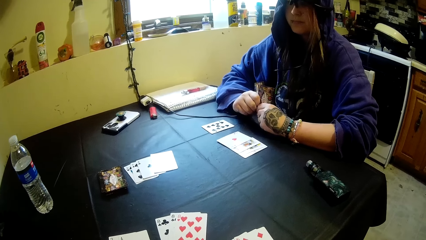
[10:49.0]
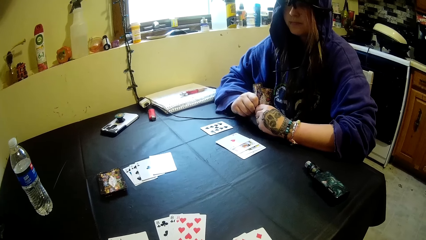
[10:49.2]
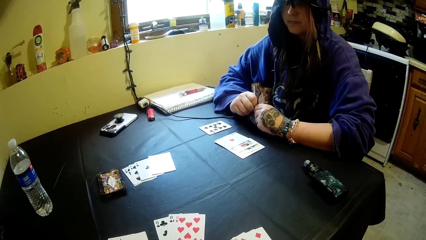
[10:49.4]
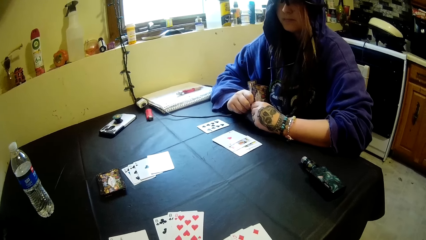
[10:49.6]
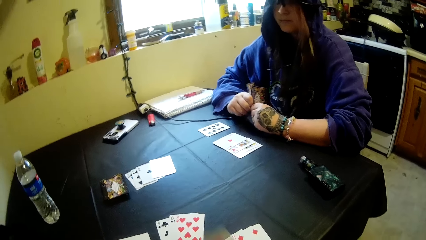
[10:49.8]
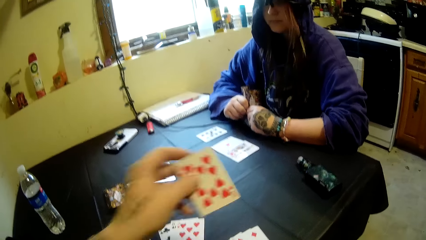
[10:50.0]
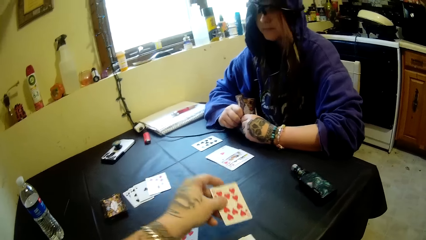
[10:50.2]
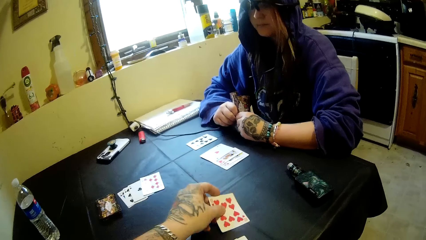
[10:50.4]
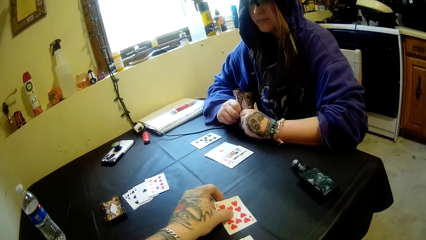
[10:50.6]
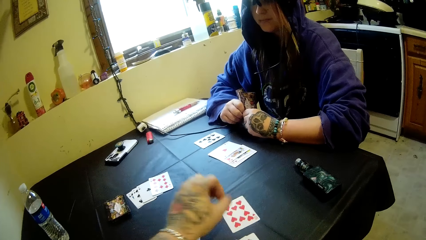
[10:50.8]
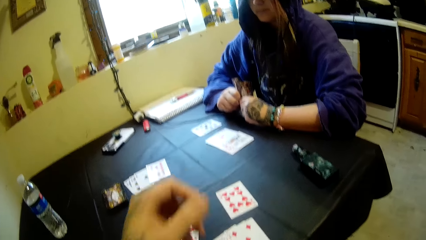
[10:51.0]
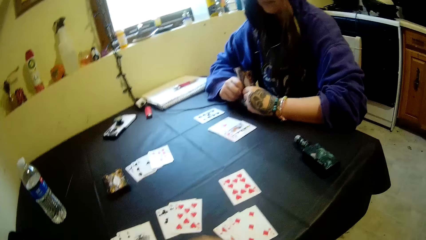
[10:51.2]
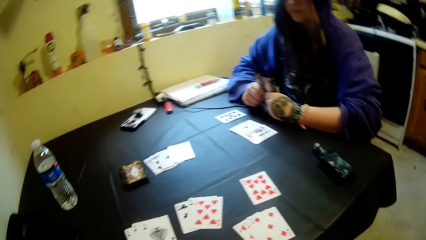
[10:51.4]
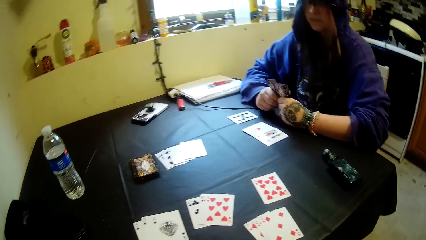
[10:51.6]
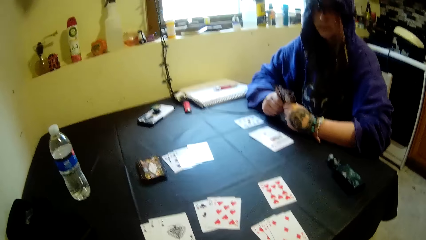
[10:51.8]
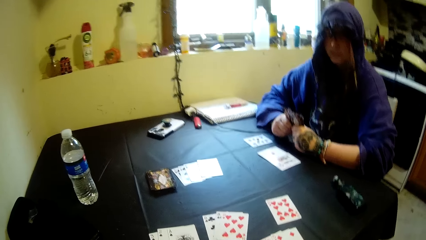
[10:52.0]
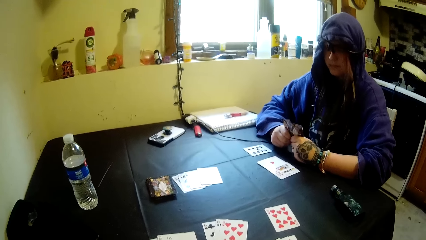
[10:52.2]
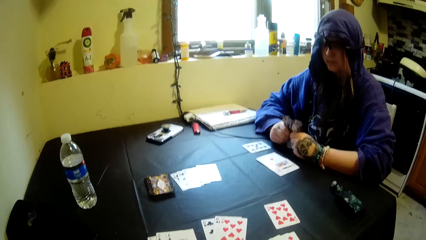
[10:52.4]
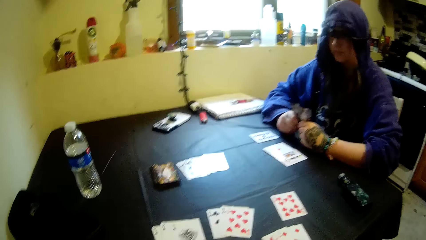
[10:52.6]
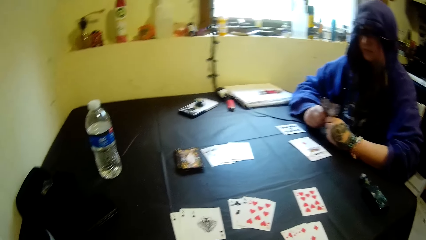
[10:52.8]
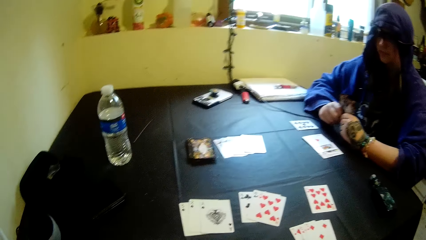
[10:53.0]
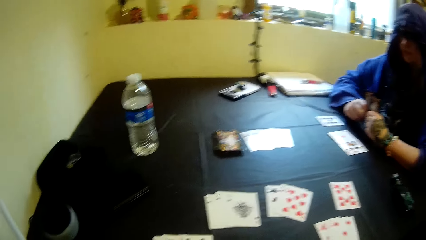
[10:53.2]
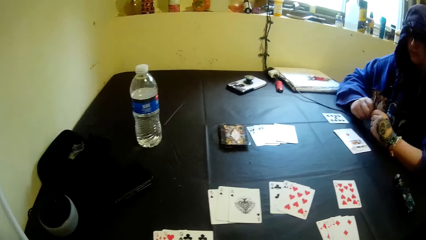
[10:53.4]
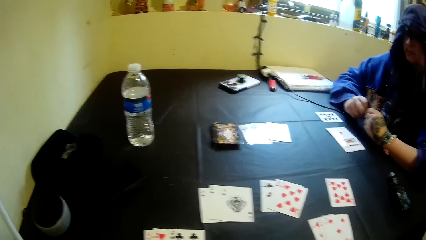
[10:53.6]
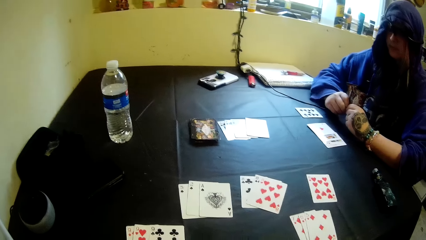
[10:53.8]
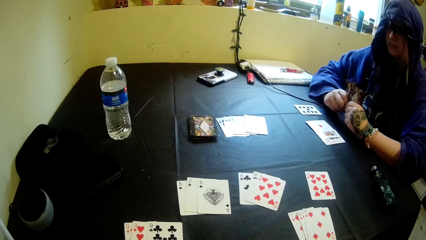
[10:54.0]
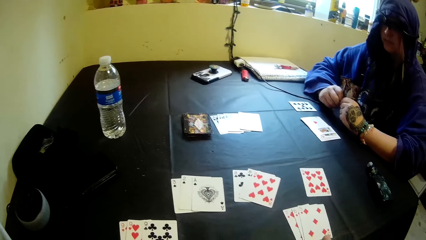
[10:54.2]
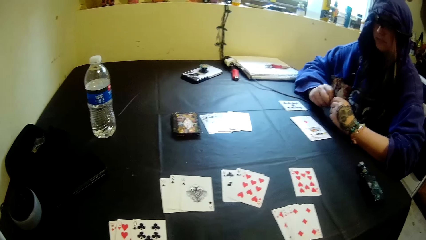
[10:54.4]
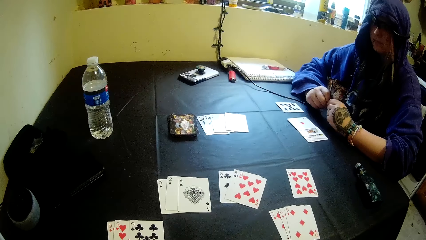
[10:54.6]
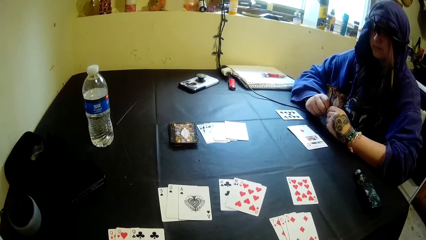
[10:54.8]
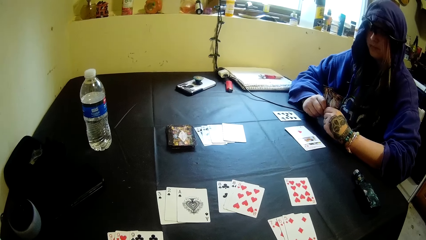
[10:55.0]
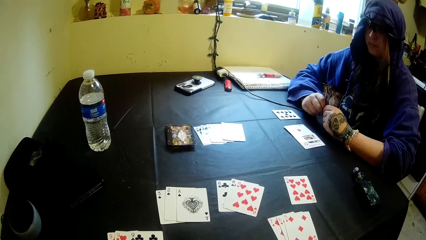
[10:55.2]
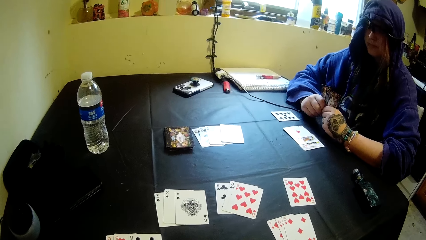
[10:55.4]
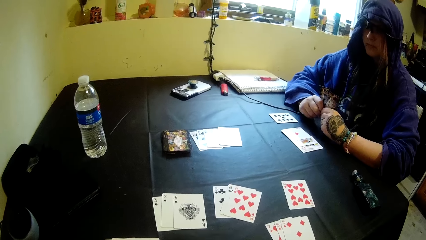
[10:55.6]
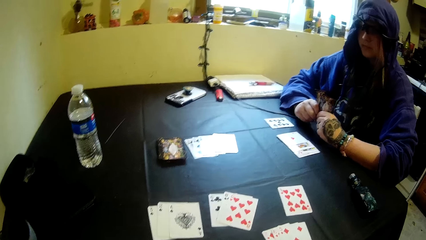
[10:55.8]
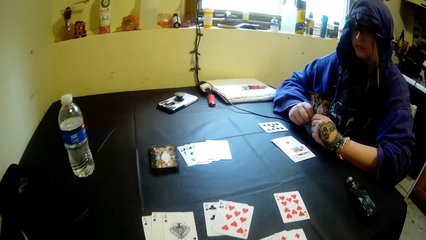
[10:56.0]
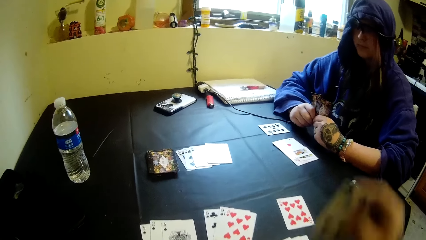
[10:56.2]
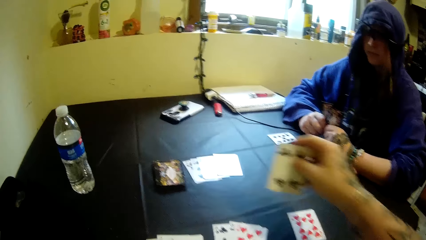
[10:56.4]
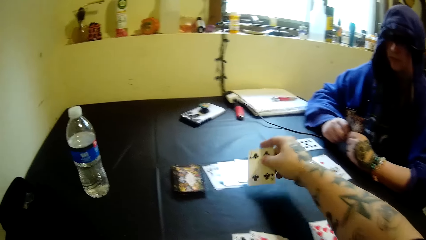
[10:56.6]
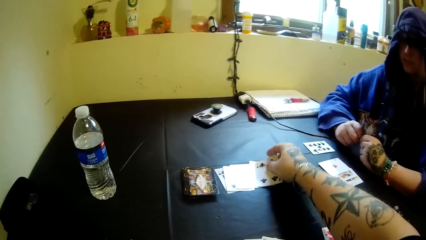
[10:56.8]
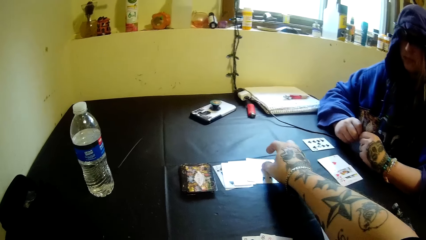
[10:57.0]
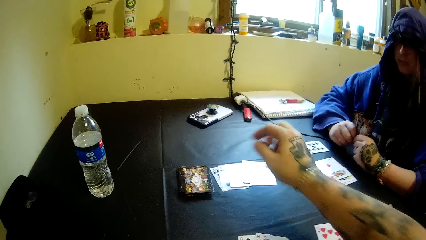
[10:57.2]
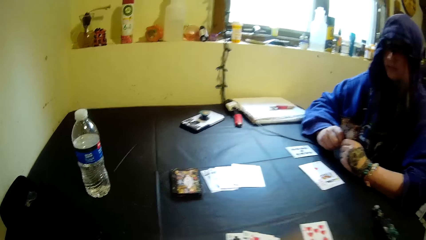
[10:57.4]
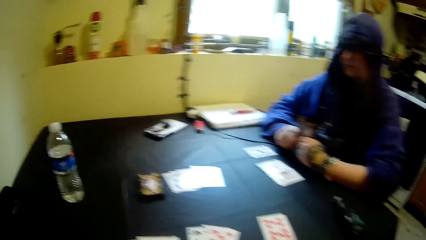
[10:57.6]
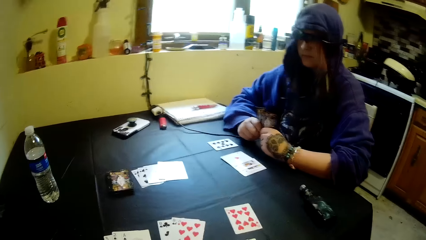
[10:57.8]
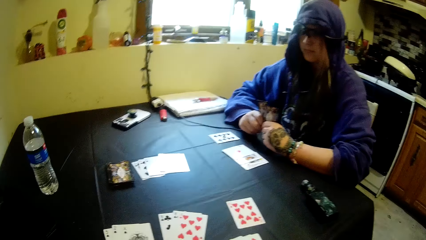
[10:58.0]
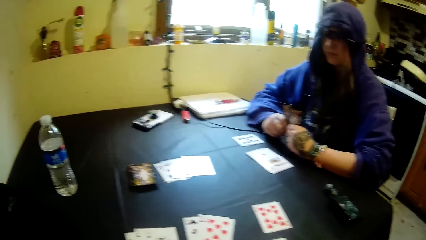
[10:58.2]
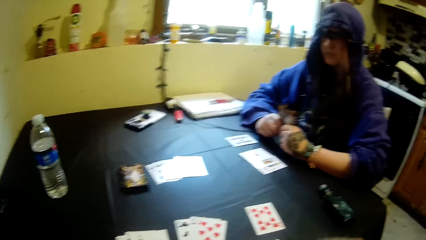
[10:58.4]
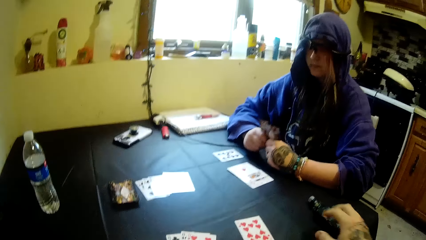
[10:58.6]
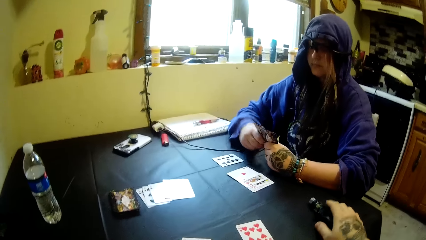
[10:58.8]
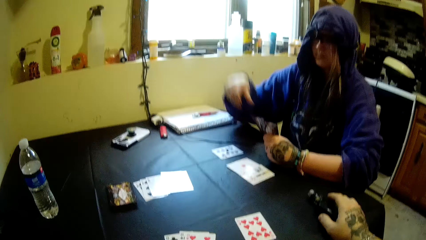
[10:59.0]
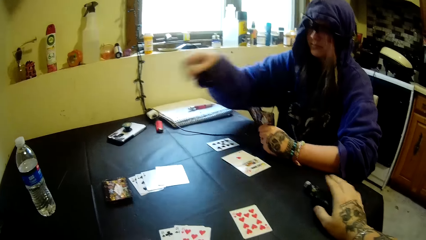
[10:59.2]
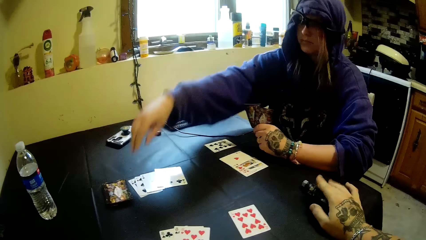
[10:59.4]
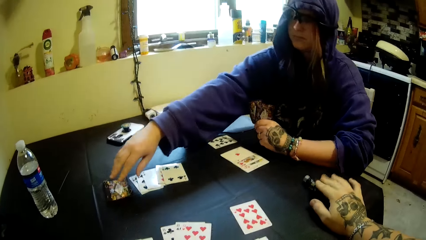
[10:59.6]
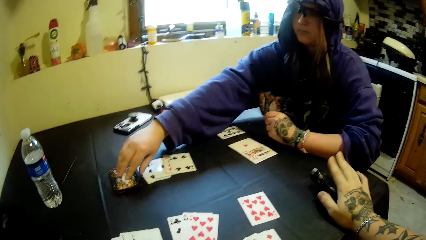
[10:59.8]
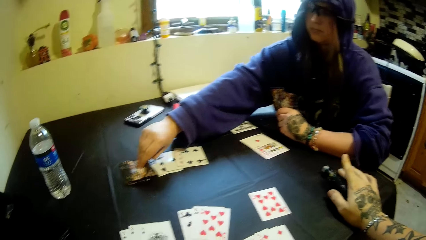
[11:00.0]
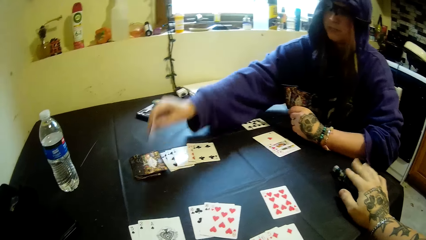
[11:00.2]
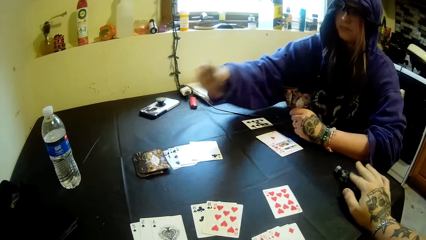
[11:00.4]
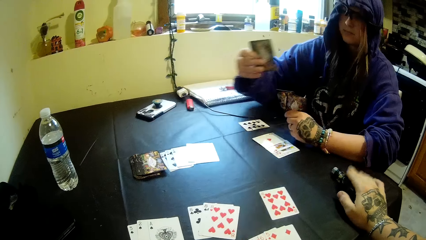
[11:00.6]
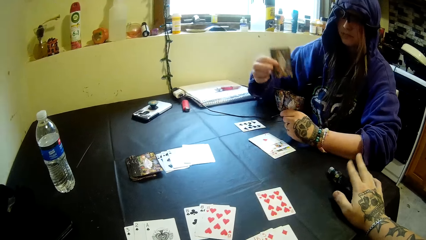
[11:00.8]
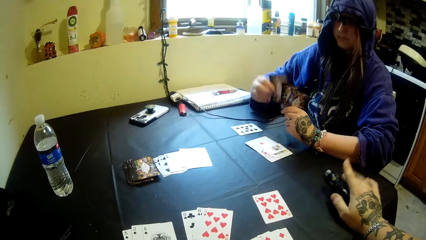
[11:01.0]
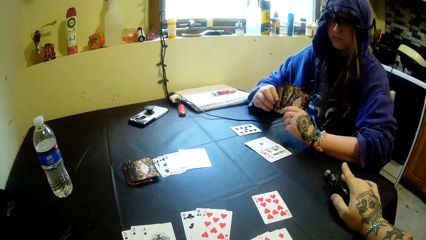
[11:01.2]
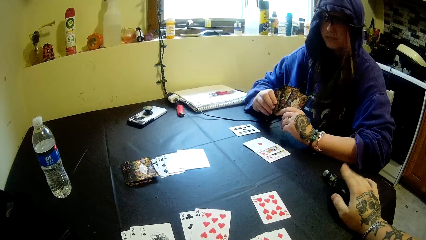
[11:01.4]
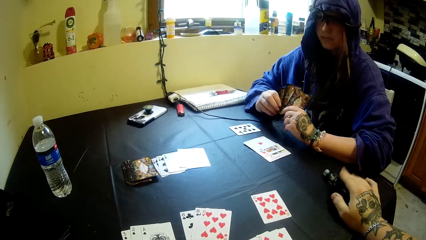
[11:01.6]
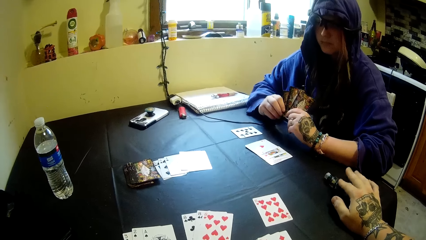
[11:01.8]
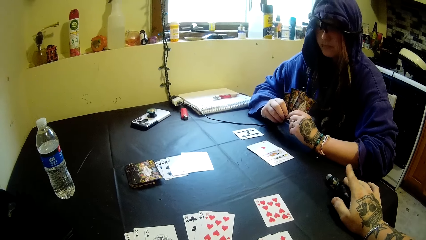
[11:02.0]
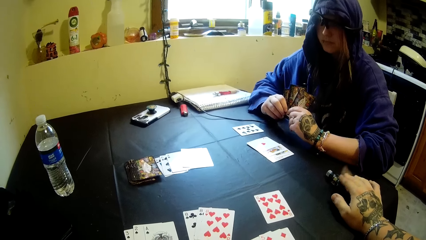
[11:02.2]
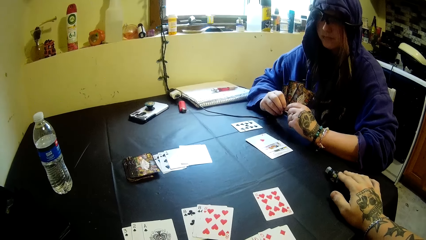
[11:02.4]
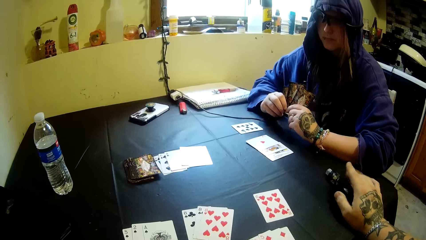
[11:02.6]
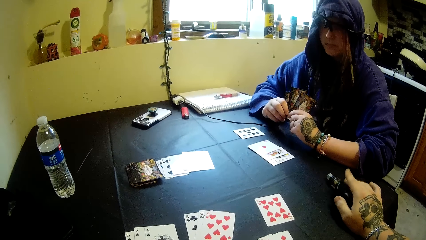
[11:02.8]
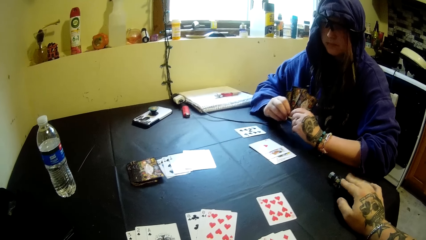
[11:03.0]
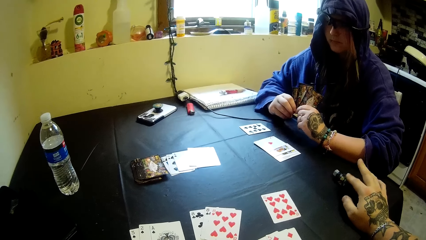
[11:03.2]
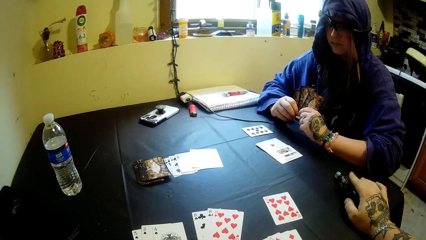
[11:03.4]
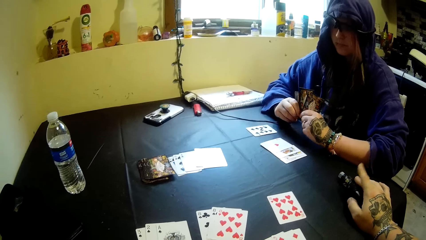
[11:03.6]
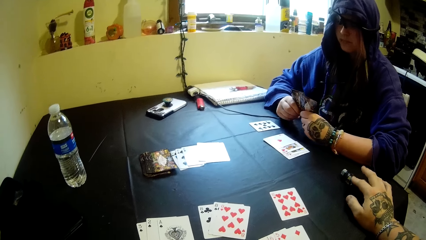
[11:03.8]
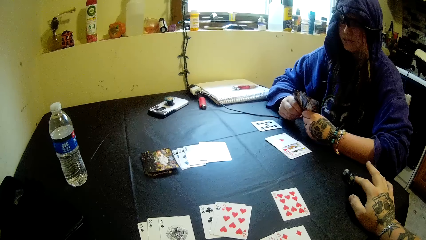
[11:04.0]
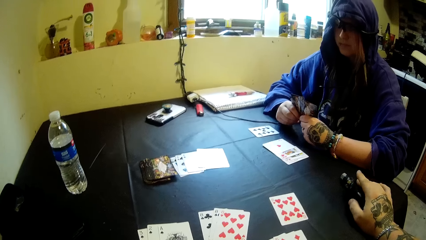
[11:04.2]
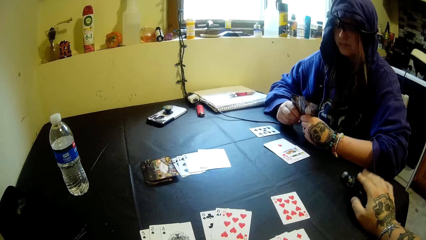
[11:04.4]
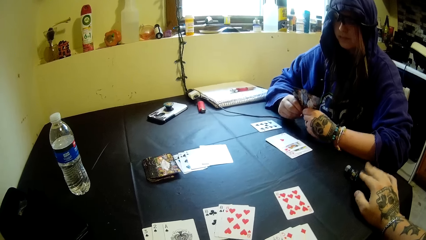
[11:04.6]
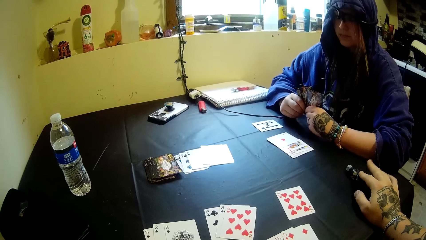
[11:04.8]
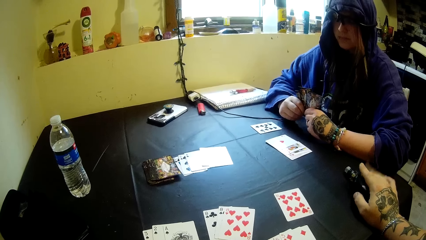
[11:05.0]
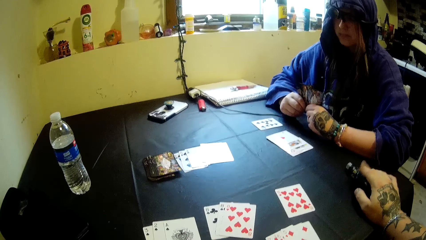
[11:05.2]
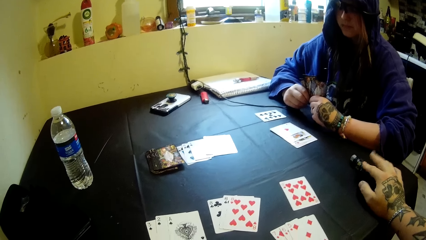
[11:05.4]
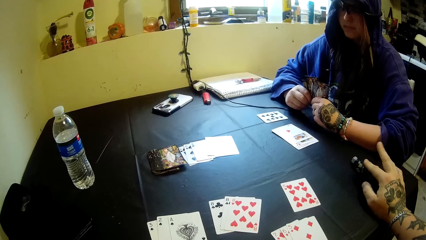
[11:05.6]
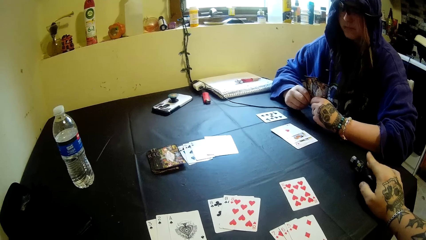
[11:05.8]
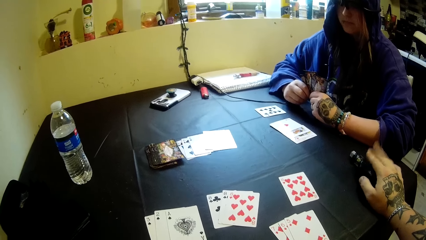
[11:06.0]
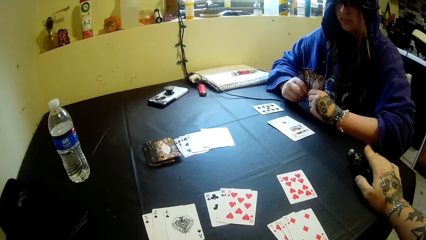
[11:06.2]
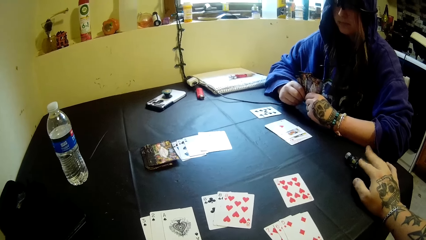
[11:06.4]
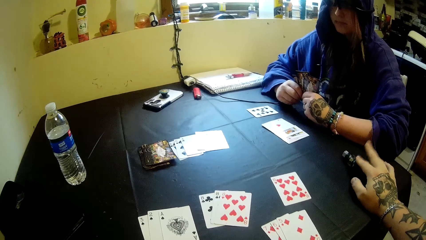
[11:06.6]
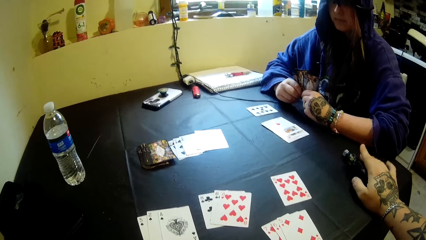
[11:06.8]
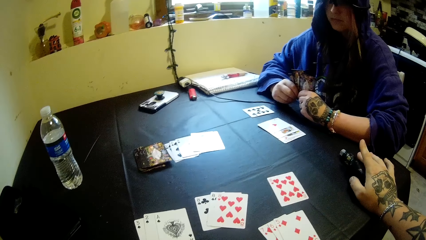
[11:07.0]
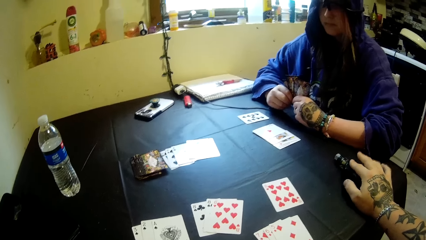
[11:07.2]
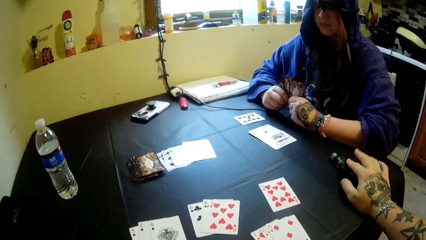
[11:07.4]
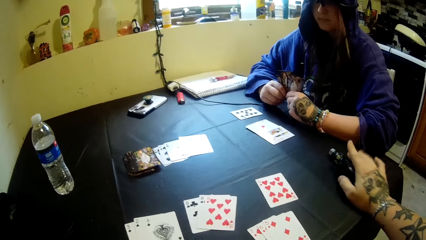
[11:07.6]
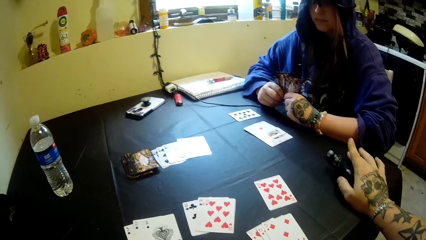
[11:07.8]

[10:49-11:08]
The camera wearer puts a card on the table. They put a card on the table again. A woman picks a card on the table. The camera wearer taps on a bottle of tobacco on the table.
